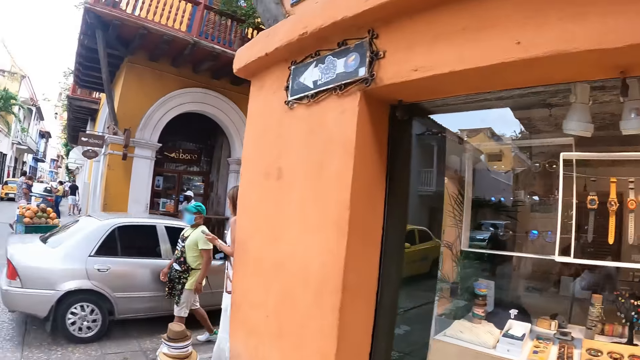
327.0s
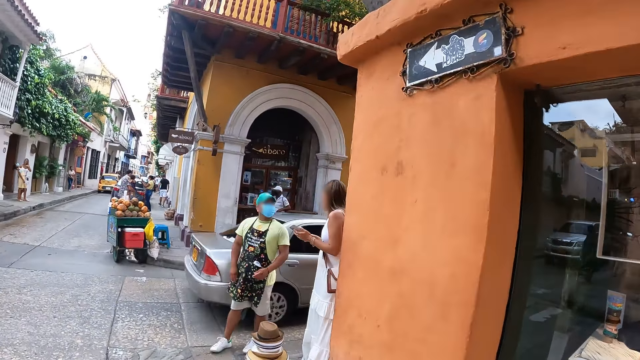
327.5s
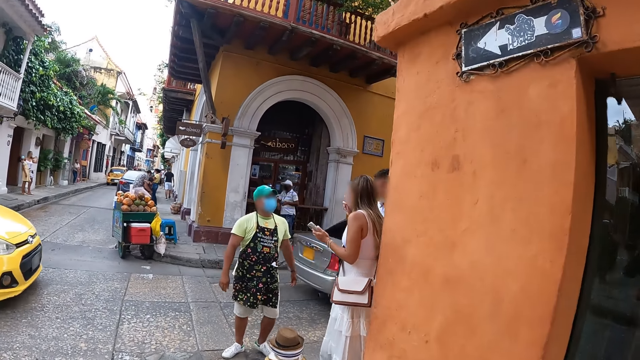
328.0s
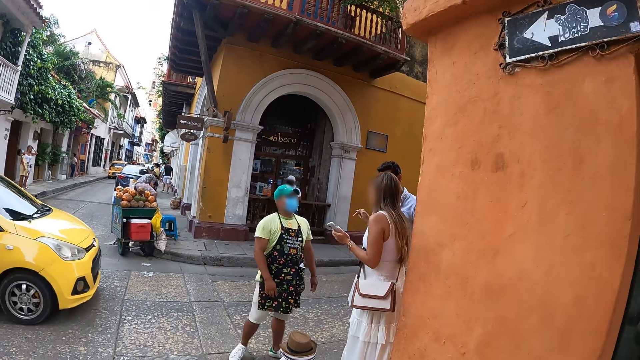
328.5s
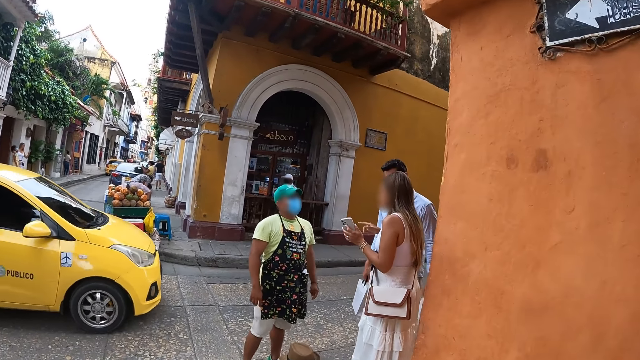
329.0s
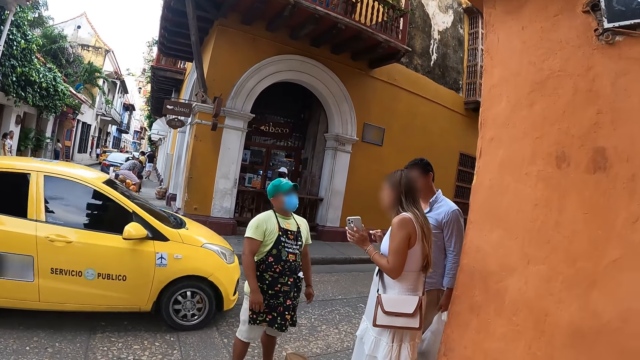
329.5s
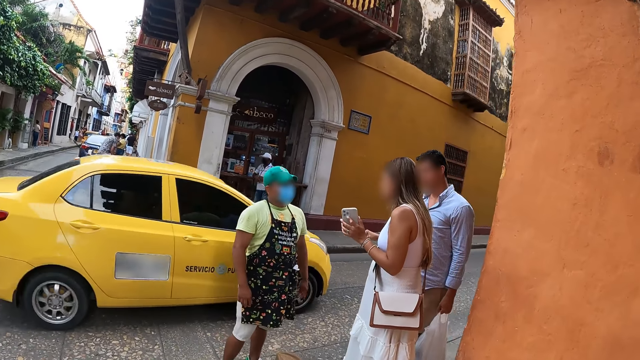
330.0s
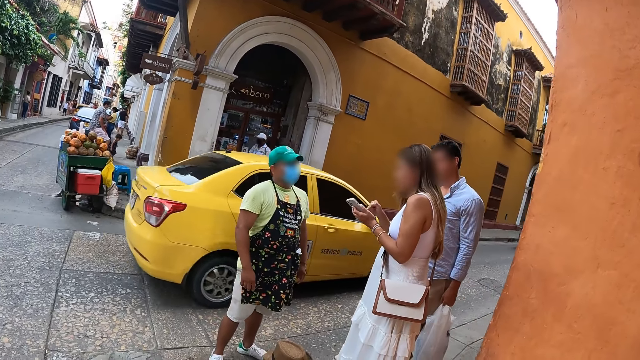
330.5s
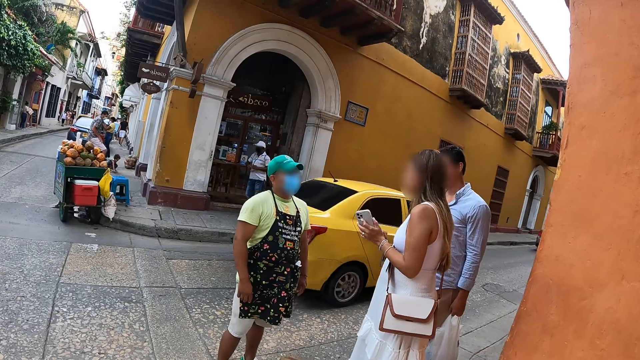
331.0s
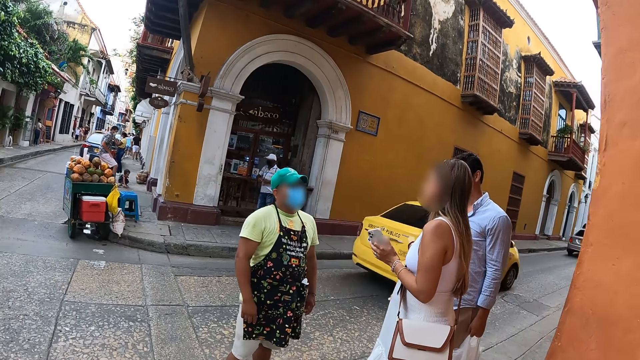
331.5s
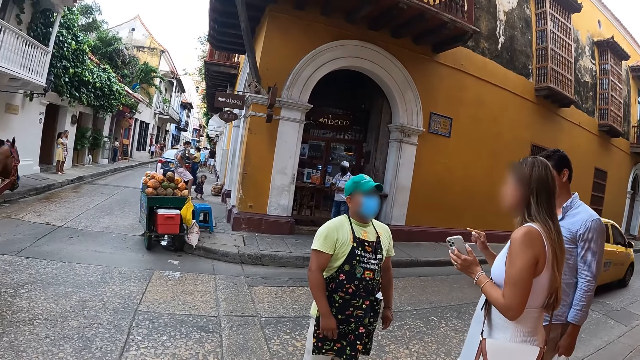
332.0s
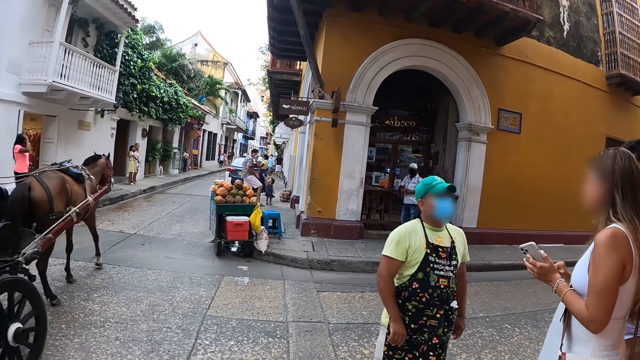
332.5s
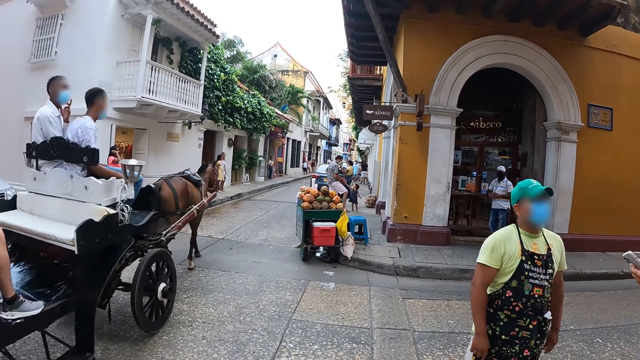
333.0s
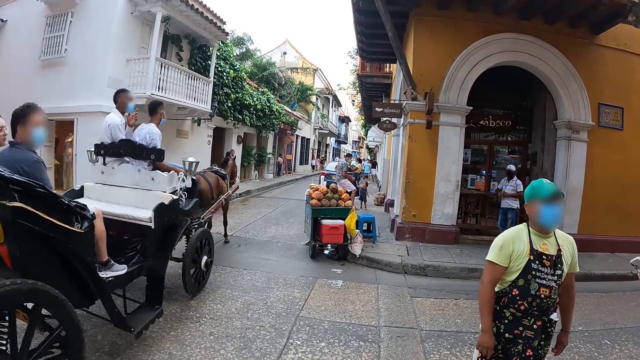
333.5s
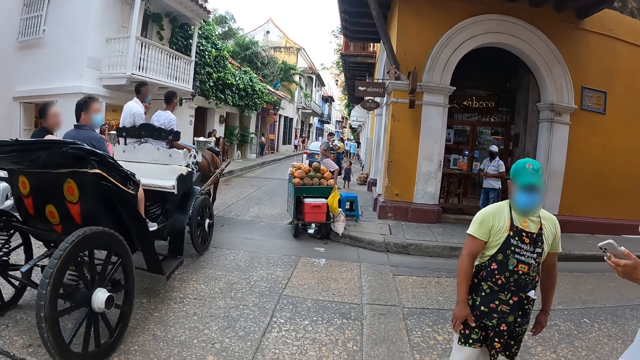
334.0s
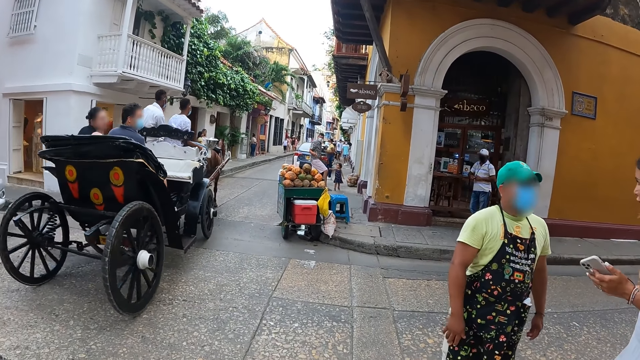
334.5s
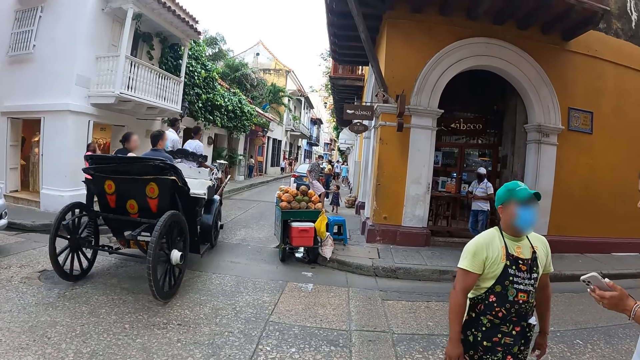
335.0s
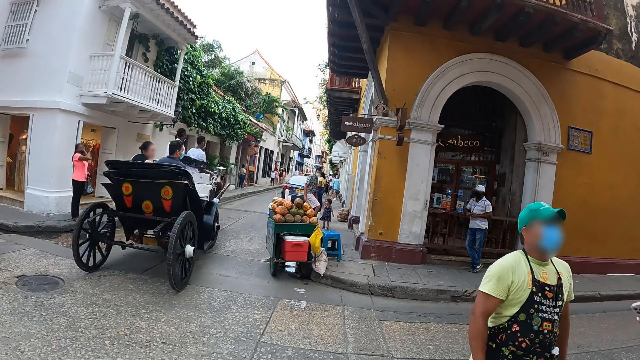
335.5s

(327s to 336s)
The camera wearer walks around. They look around.

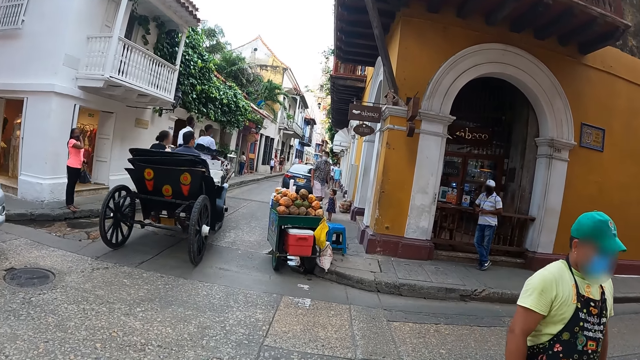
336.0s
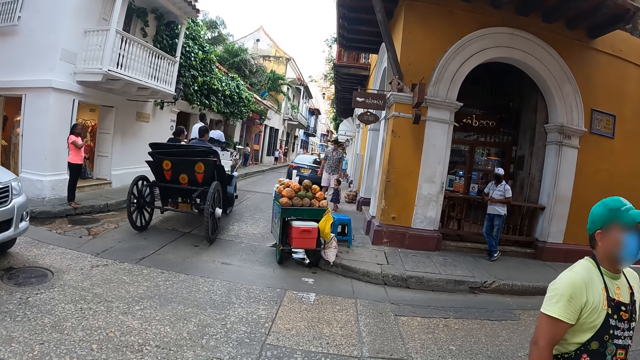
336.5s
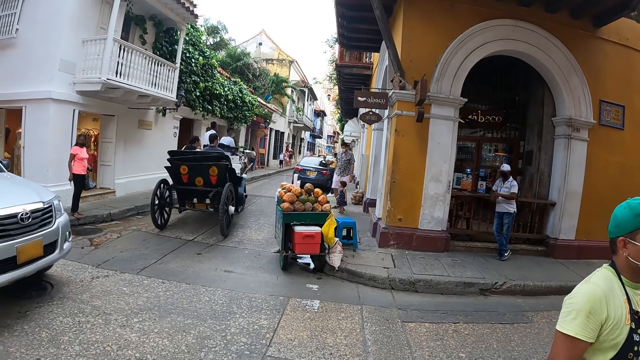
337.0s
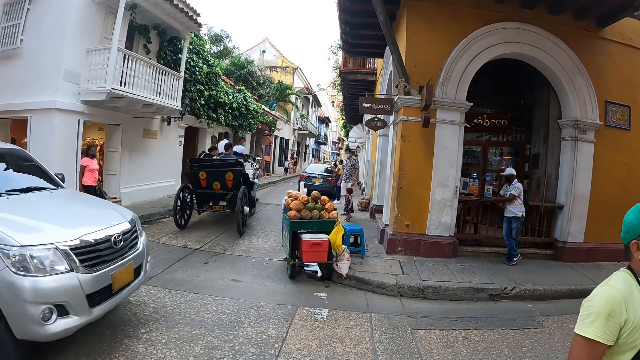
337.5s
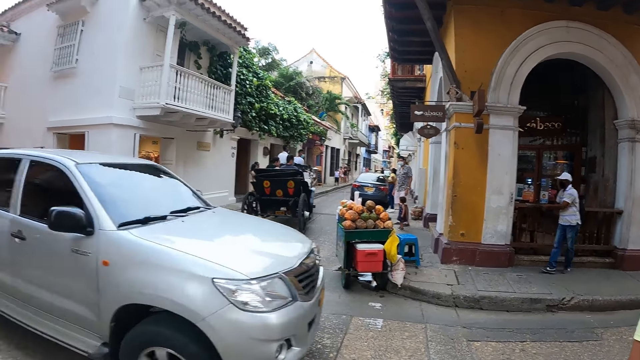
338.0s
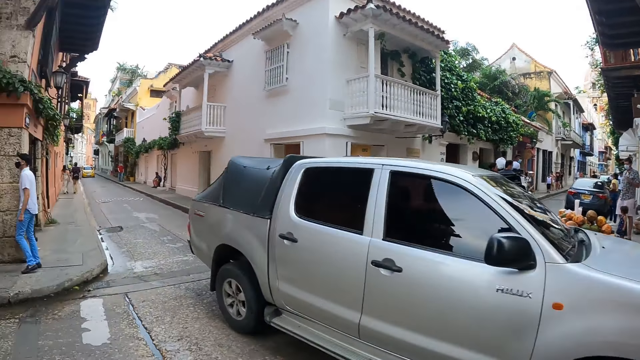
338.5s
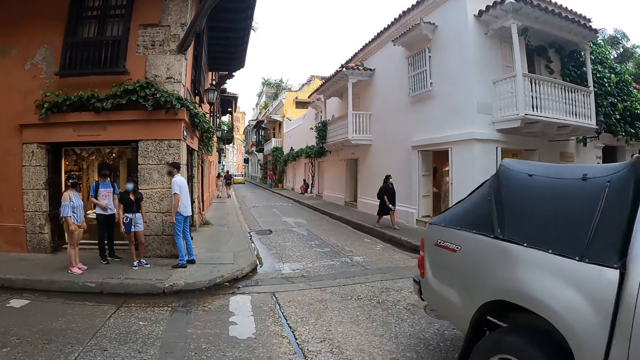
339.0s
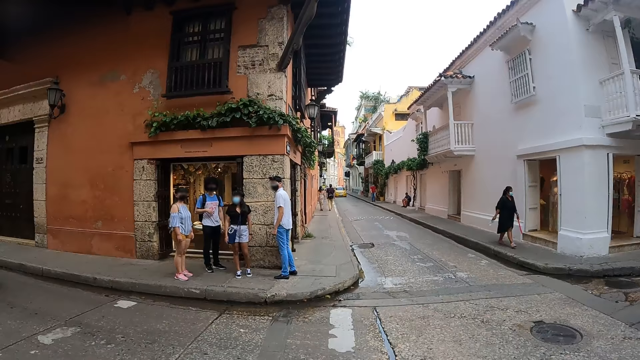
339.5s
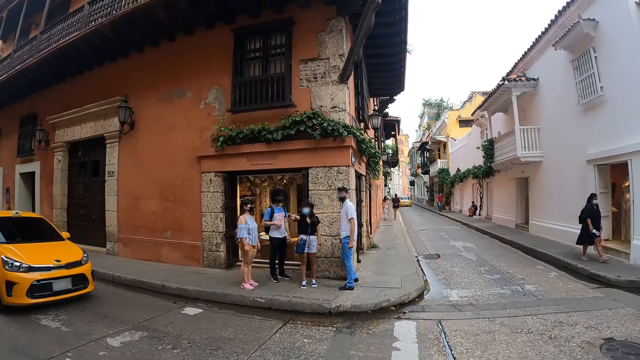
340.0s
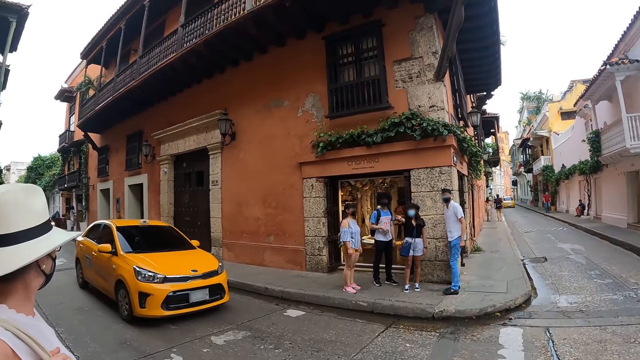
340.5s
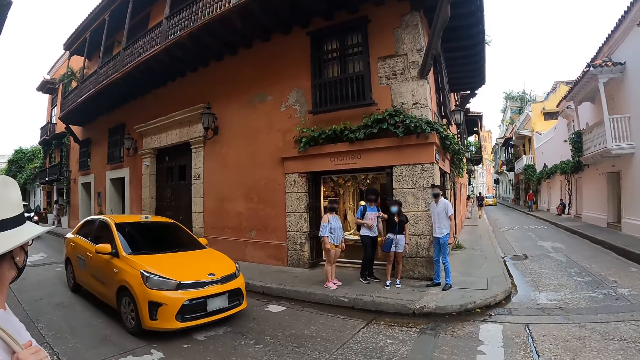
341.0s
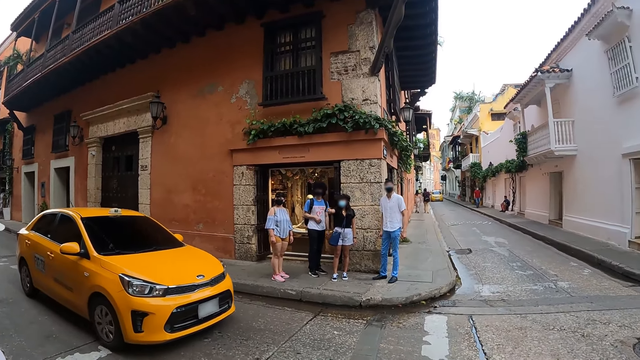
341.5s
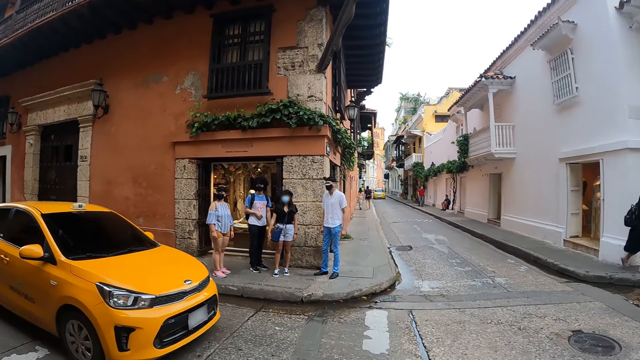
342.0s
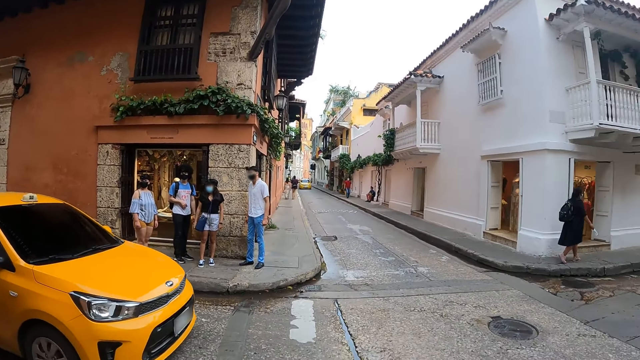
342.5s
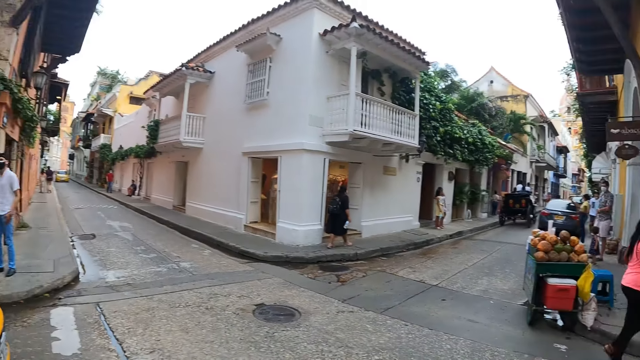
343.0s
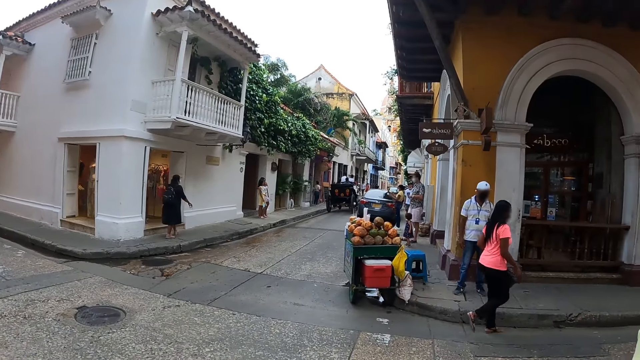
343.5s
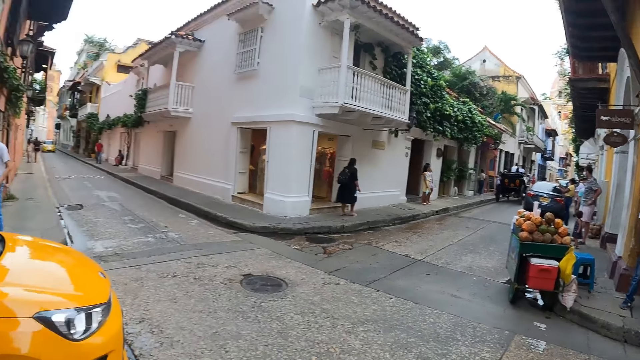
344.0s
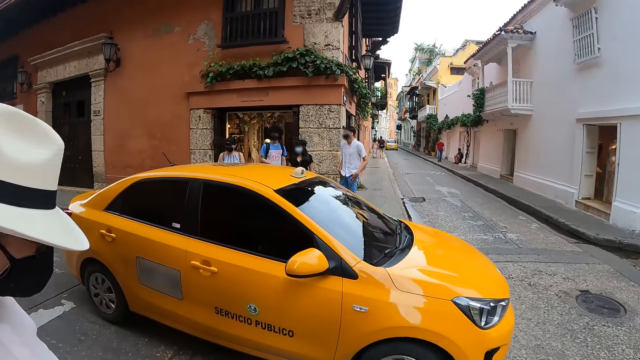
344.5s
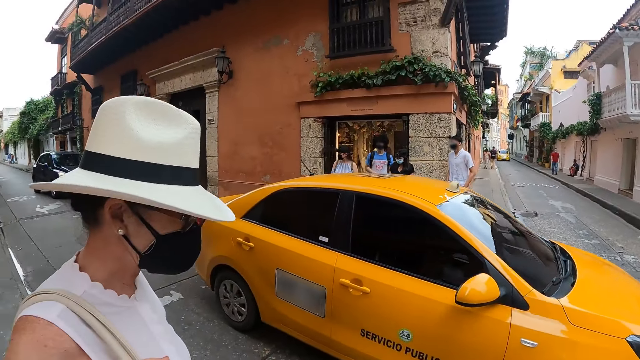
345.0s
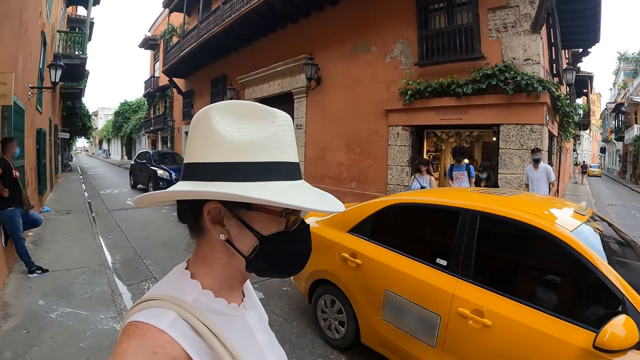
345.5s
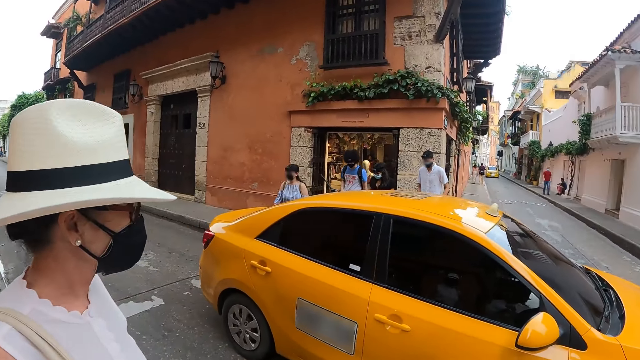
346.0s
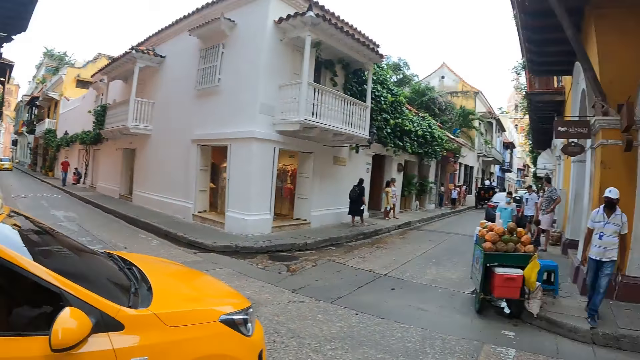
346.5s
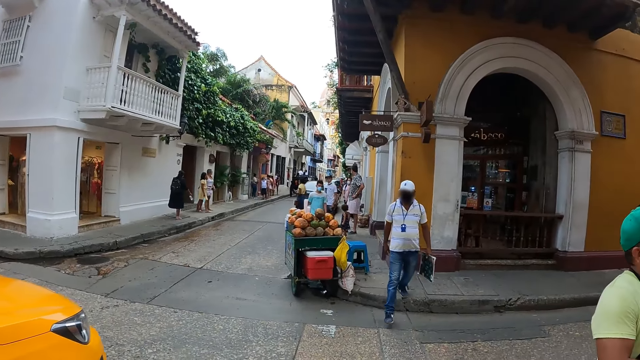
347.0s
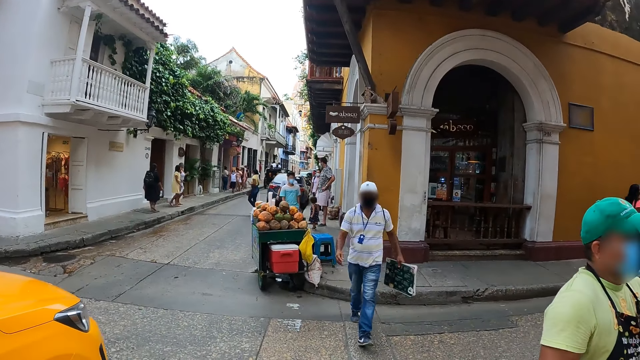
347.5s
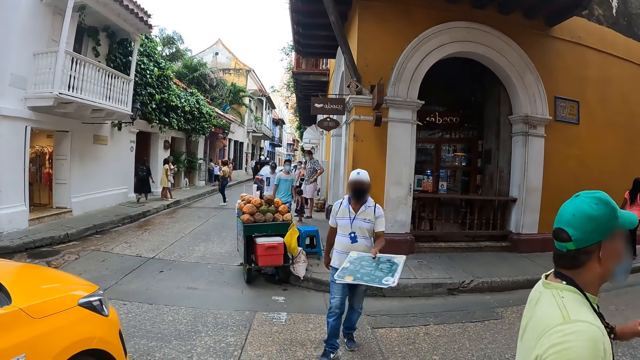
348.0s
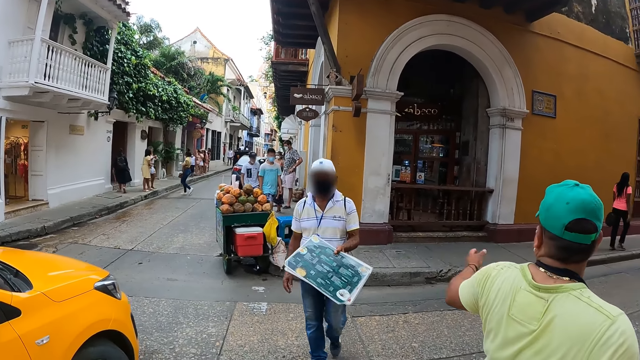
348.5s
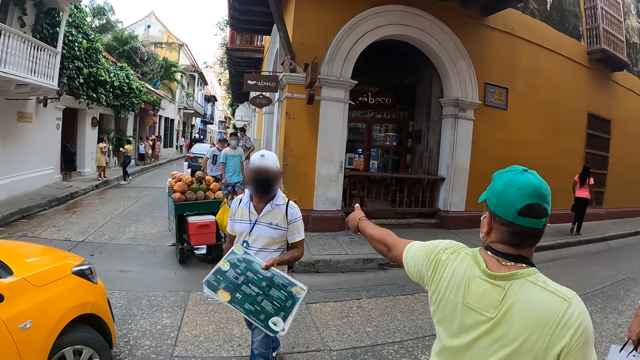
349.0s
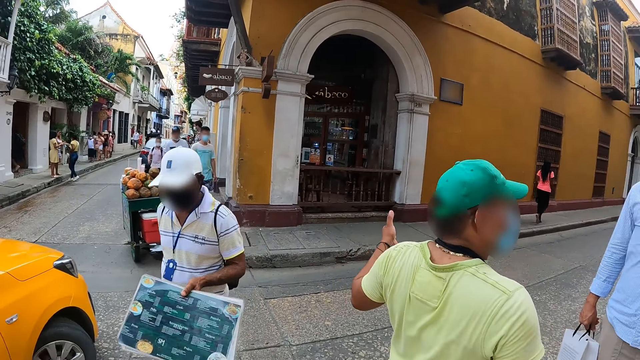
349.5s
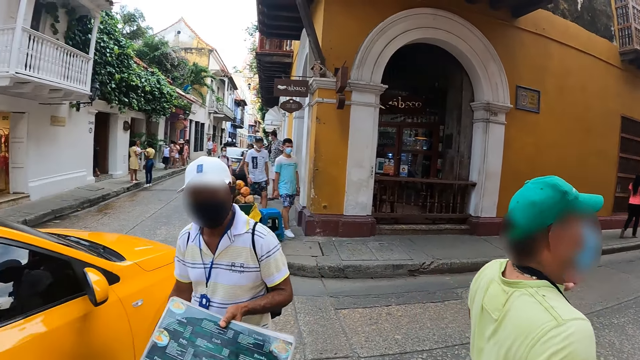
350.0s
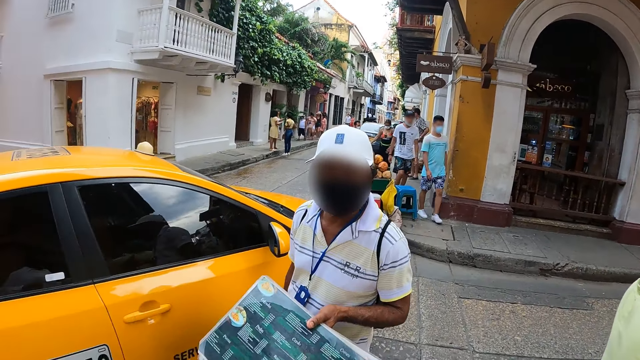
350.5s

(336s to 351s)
The camera wearer waits for a car to pass. They look around. A woman looks around. The woman looks around the road.
